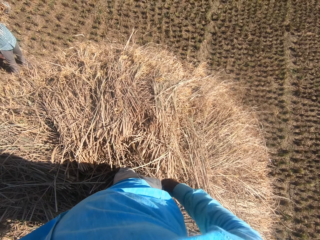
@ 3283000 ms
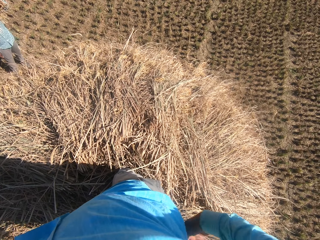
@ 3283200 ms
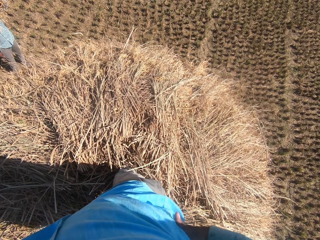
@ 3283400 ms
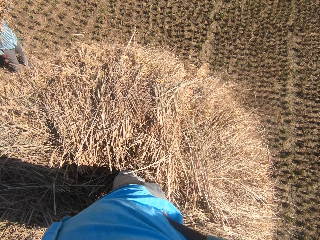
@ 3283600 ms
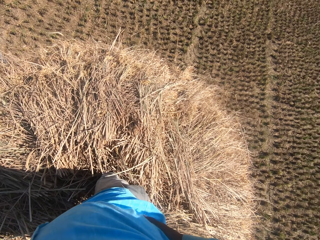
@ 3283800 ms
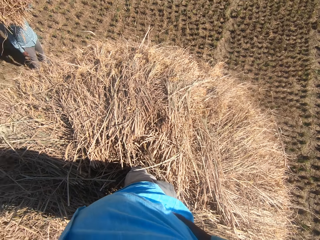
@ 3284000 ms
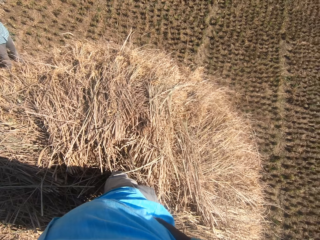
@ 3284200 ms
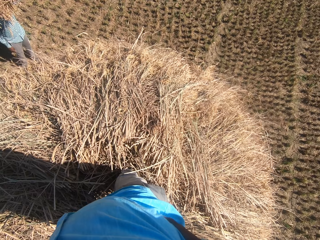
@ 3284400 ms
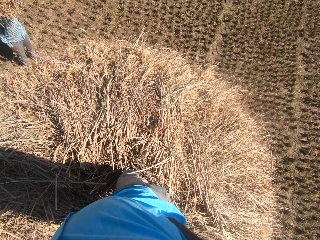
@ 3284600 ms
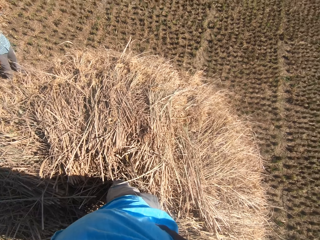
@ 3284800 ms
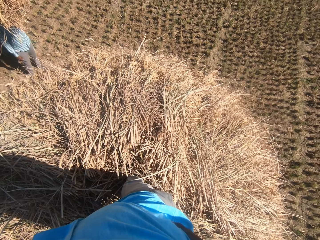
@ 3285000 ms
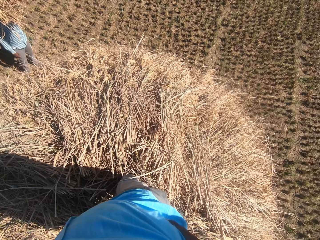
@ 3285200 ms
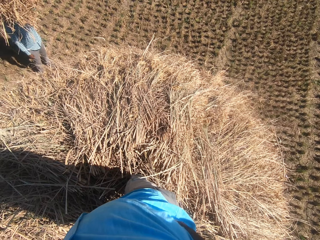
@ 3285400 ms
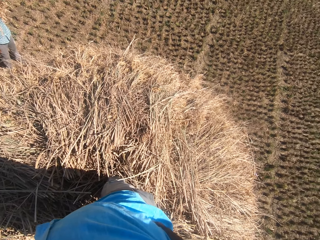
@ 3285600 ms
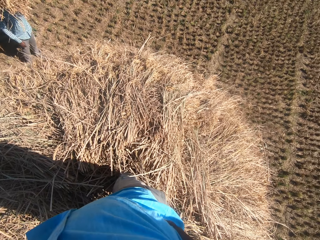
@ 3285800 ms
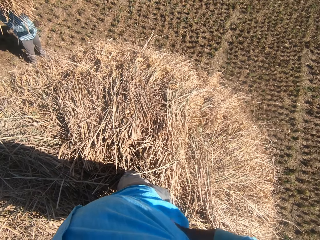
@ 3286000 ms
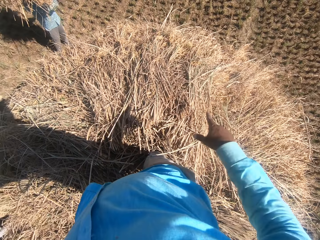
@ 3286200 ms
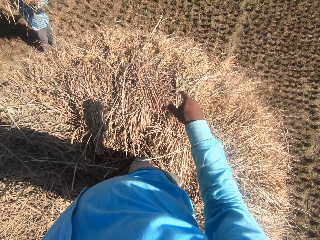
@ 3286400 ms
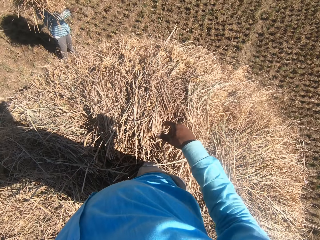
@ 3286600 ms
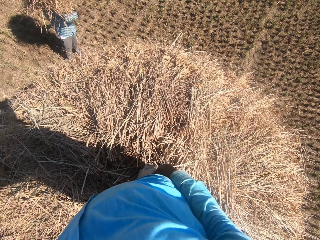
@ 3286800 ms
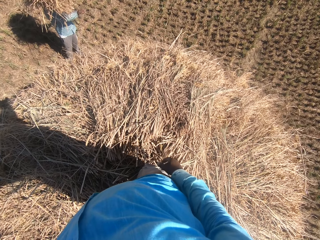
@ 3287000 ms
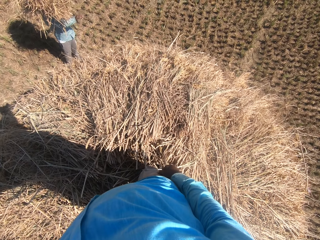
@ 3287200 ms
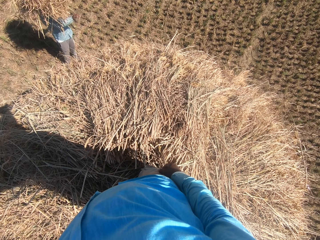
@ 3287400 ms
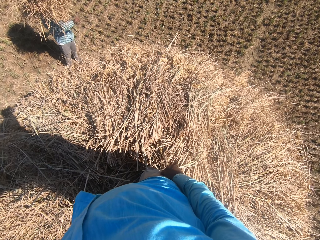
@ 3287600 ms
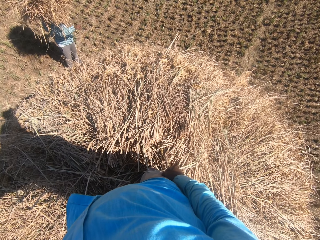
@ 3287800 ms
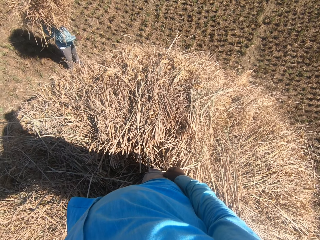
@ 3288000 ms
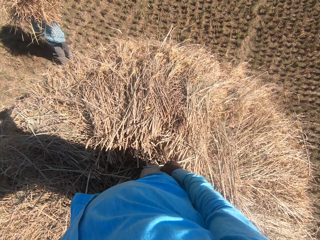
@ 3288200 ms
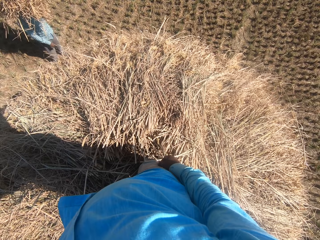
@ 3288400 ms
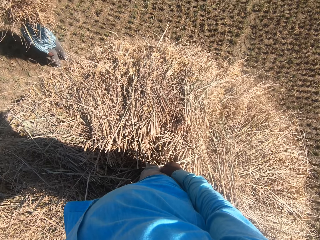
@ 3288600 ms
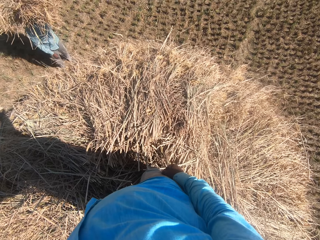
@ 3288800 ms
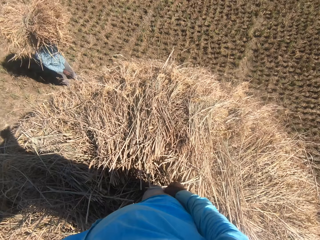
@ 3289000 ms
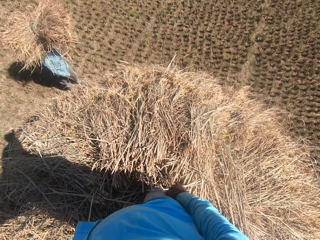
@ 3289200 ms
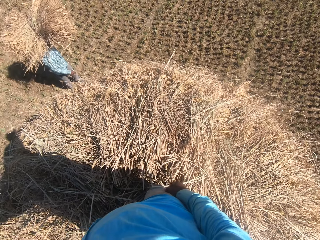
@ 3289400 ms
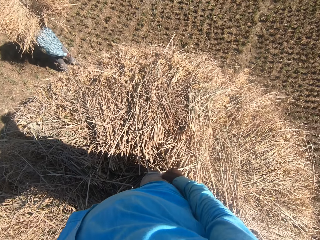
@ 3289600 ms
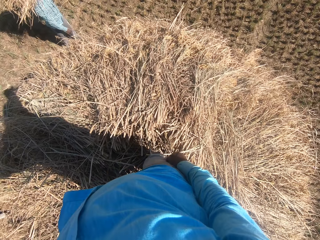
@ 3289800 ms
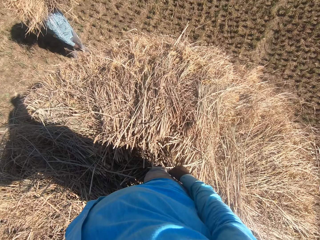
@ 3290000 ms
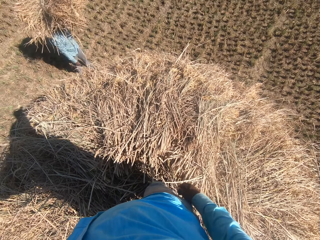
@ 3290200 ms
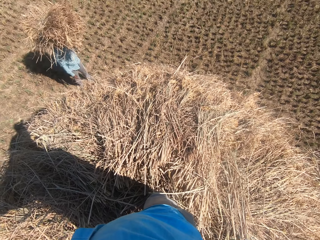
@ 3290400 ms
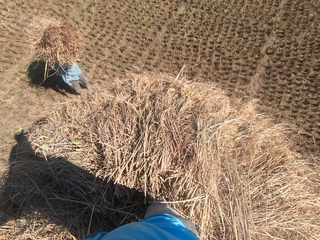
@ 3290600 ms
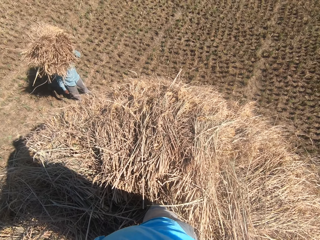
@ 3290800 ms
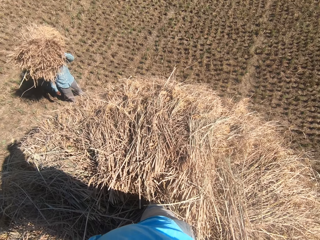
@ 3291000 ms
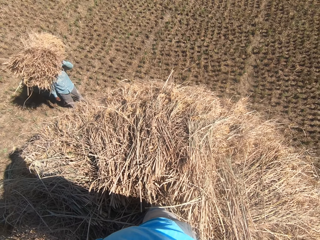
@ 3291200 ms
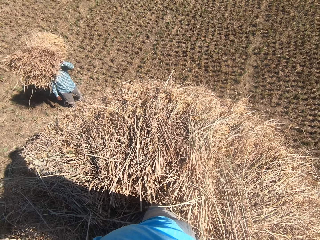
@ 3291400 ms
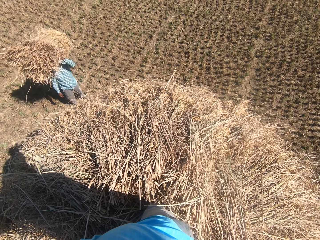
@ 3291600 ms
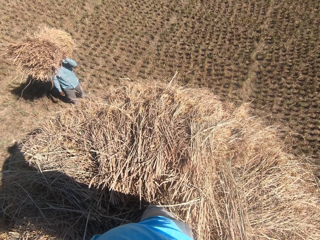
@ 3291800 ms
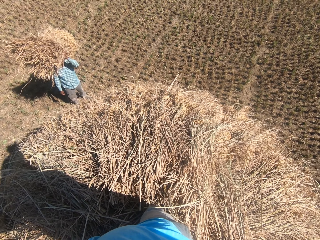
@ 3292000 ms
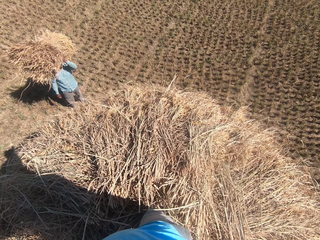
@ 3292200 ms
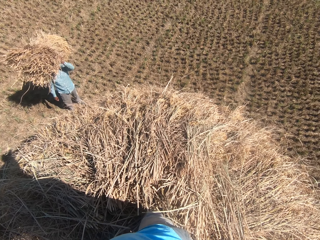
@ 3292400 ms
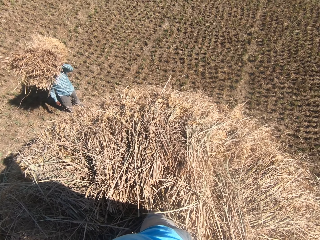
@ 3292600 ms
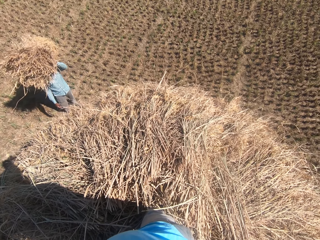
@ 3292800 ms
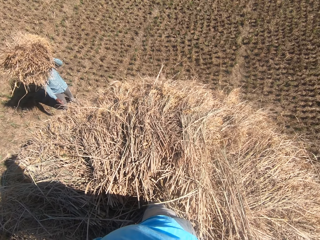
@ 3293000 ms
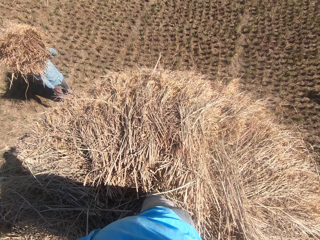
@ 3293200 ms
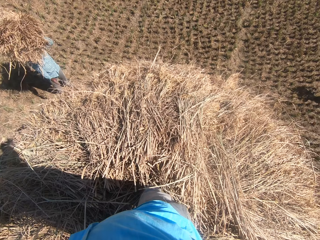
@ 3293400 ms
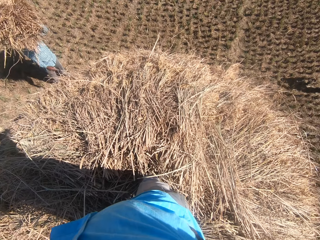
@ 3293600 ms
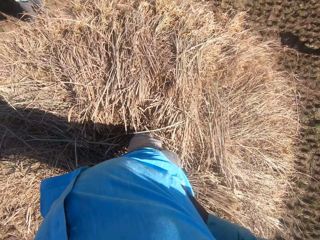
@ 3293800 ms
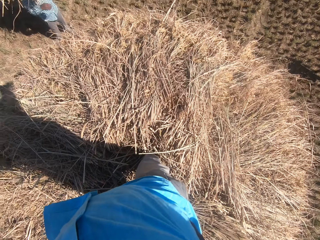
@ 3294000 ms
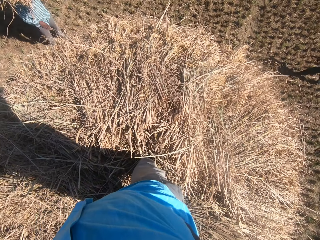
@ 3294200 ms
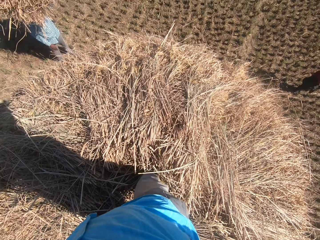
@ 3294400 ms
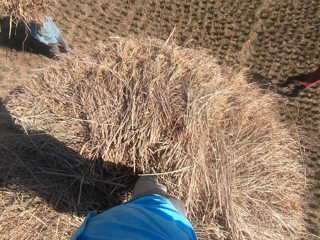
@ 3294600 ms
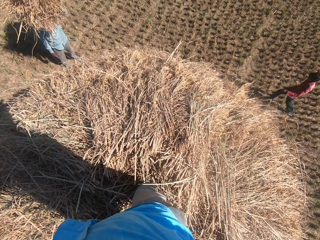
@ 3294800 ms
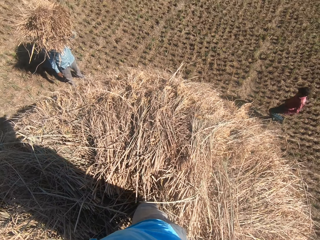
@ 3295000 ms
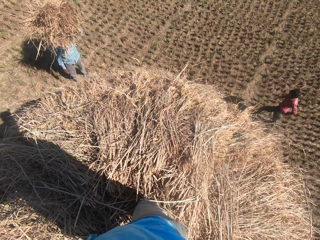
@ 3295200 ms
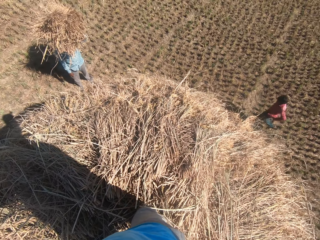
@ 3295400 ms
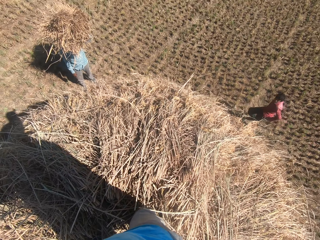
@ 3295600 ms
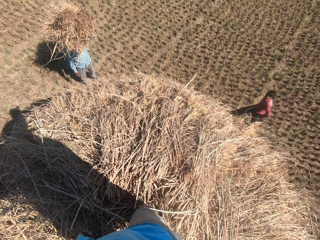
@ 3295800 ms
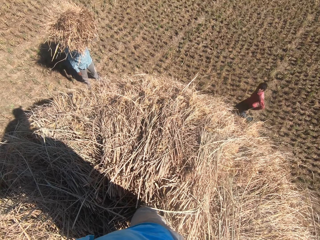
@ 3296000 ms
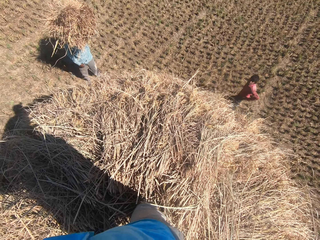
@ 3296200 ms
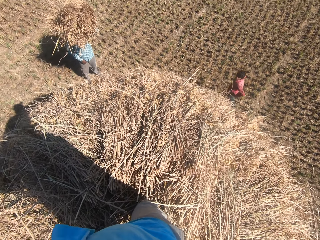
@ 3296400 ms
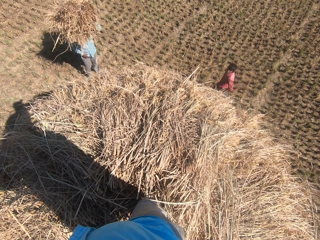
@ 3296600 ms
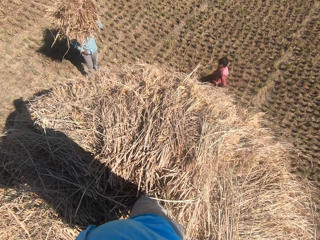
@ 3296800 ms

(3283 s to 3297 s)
The camera wearer holds a hip with a hand. They look around a garden. A man looks around the garden. Another man walks toward a man. Another man walks around the garden.

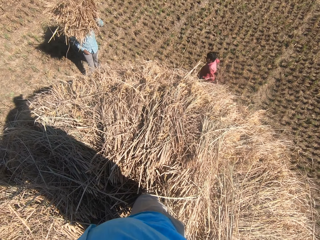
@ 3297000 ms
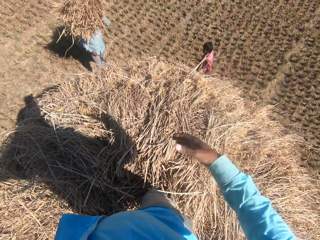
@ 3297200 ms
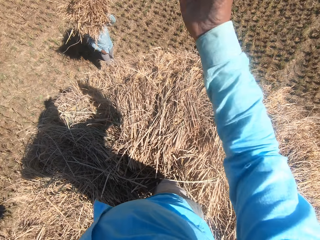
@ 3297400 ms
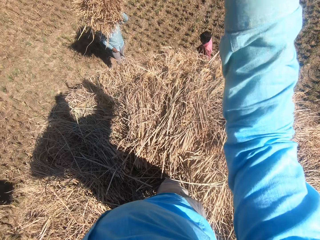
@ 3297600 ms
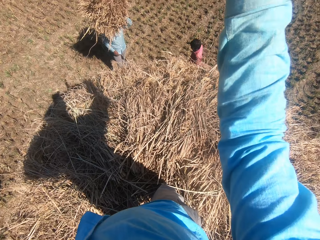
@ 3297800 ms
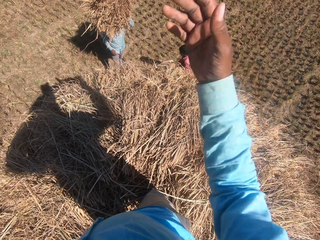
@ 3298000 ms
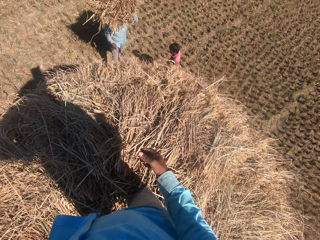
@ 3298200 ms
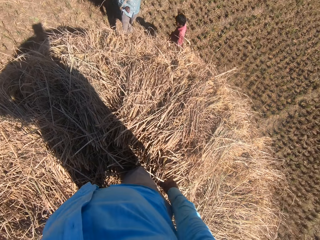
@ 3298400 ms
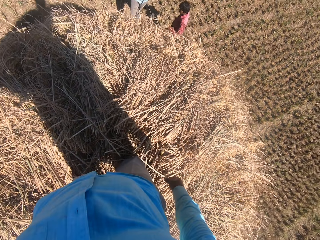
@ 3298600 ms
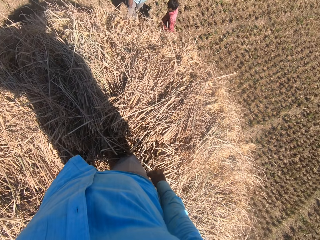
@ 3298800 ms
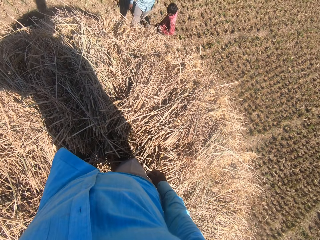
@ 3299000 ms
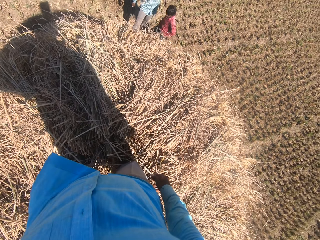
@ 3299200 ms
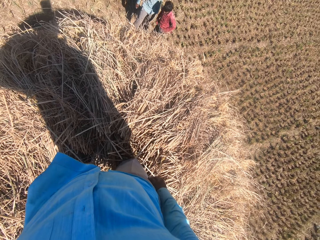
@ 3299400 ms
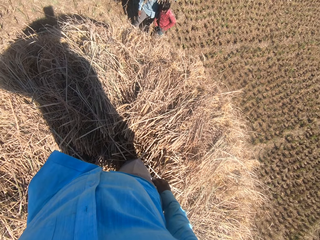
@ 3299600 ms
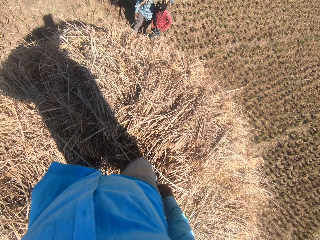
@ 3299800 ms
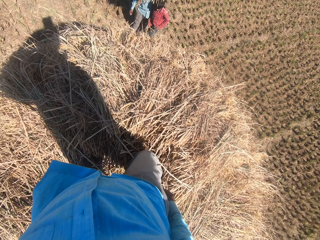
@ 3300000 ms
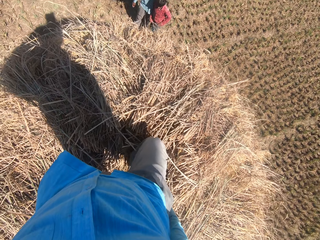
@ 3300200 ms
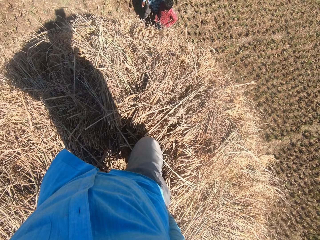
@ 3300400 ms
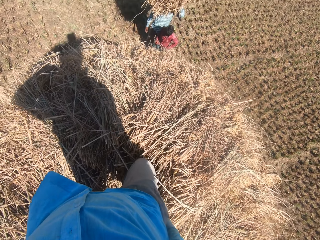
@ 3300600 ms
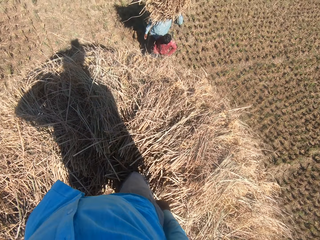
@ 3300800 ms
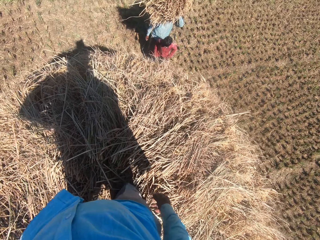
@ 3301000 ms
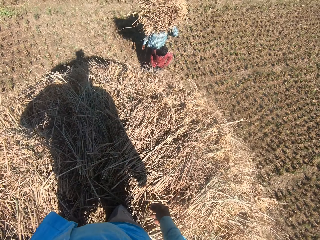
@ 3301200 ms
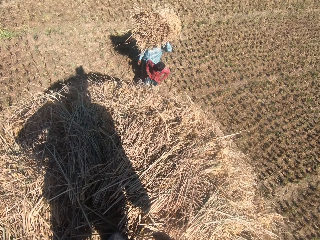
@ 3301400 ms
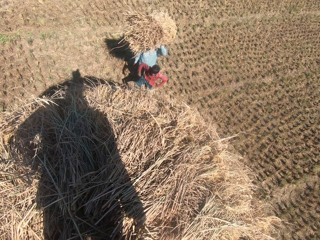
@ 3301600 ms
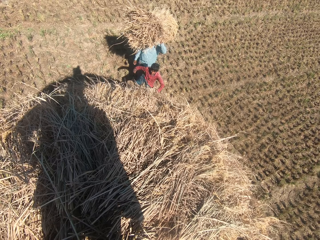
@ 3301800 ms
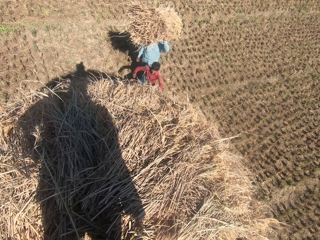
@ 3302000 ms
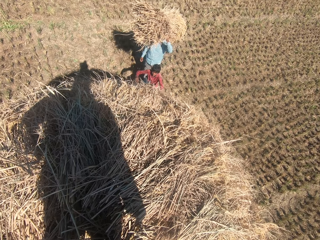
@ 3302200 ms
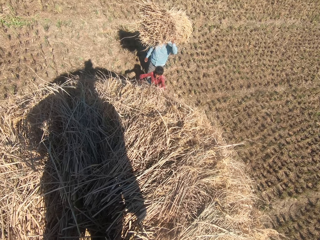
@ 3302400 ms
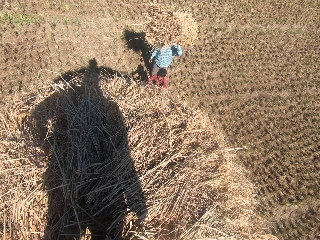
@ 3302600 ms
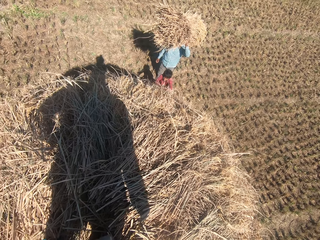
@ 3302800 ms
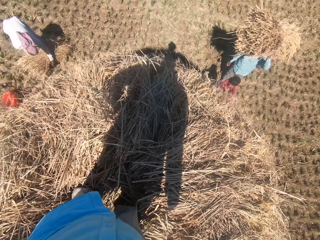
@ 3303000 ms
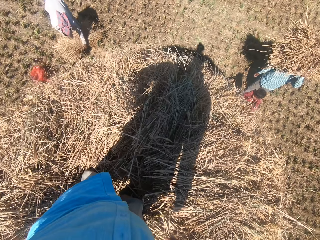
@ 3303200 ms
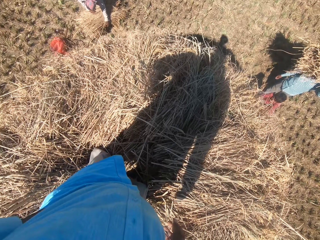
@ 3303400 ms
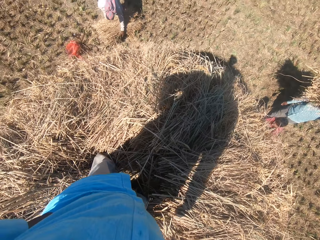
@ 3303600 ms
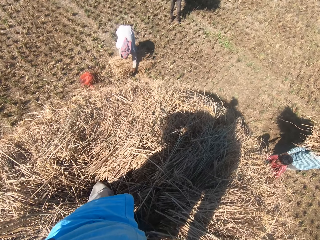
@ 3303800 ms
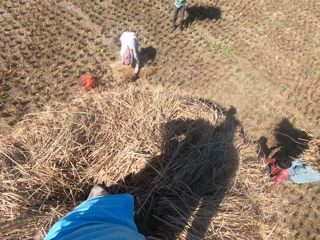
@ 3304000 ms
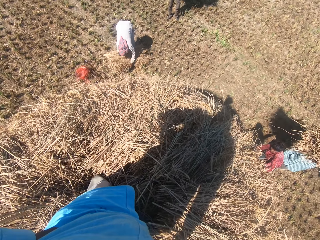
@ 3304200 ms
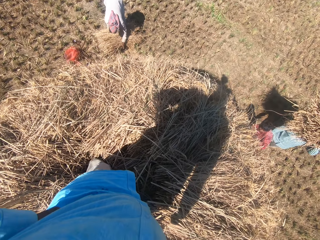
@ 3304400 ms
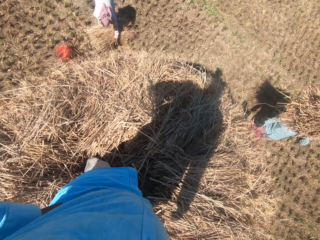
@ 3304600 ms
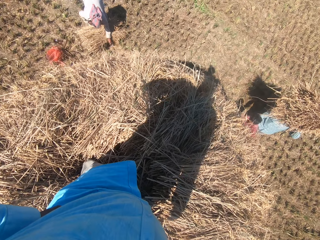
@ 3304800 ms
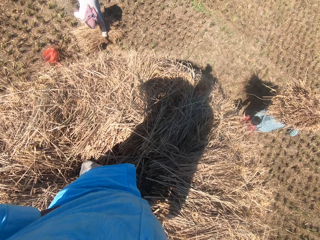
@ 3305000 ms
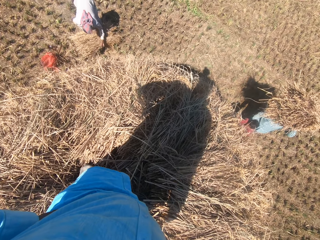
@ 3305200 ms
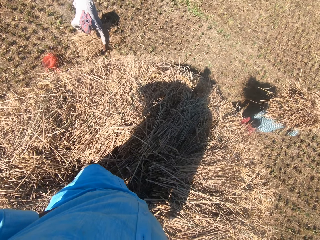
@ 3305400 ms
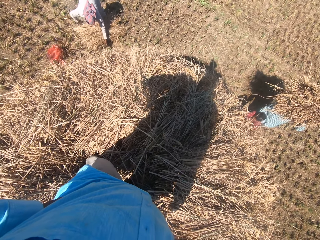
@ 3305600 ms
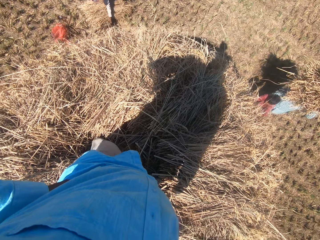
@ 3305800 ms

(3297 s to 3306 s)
The camera wearer waves a hand in the air. They look around a garden. A man climbs the heap of dried grass straws towards the camera wearer. The camera wearer looks at another man. The other man packs a stack of dried grass straws from the ground. Another man climbs on a bunch of grass. The camera wearer looks at another man.
